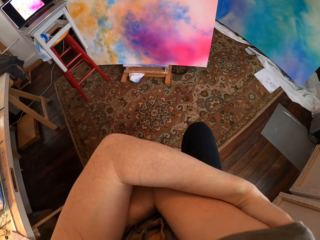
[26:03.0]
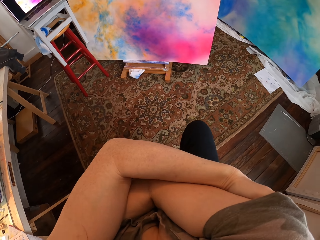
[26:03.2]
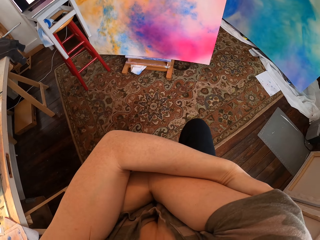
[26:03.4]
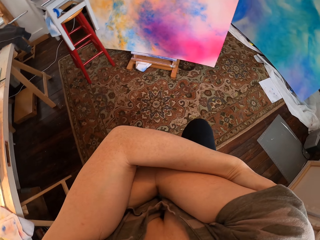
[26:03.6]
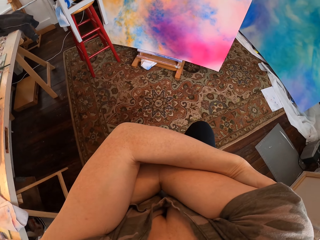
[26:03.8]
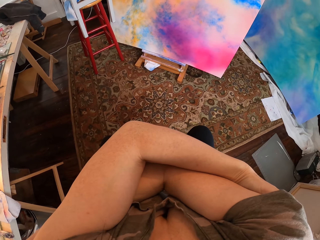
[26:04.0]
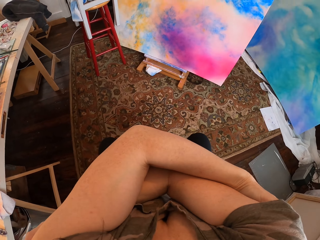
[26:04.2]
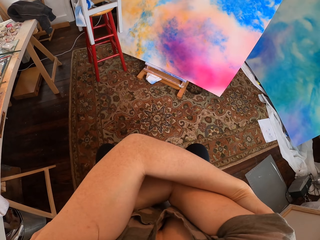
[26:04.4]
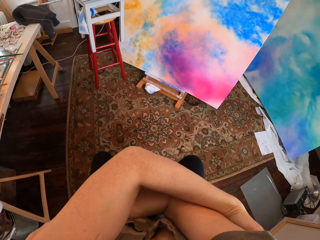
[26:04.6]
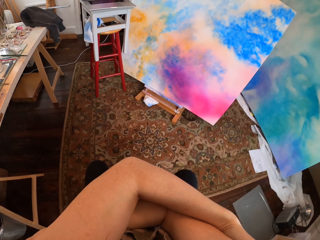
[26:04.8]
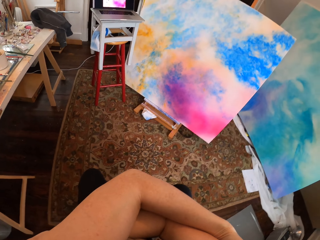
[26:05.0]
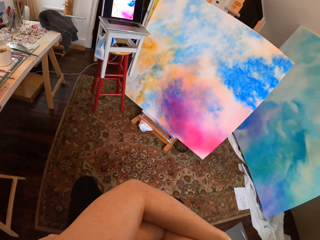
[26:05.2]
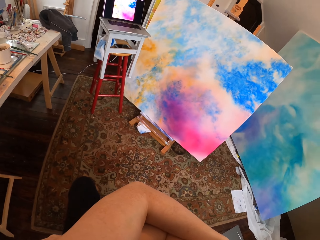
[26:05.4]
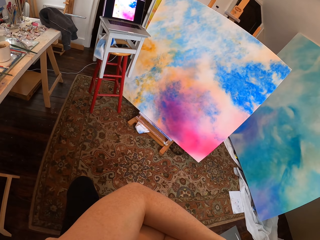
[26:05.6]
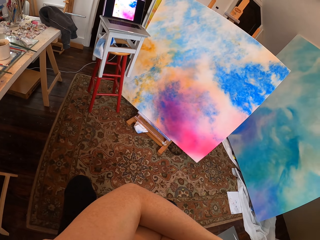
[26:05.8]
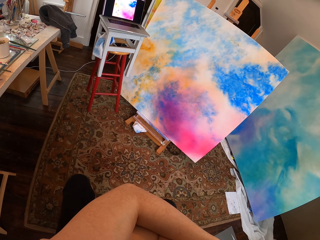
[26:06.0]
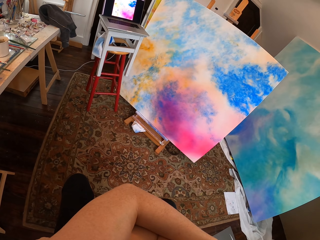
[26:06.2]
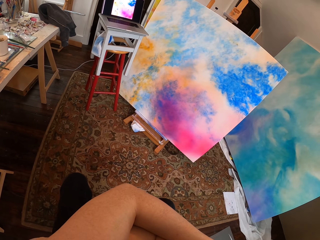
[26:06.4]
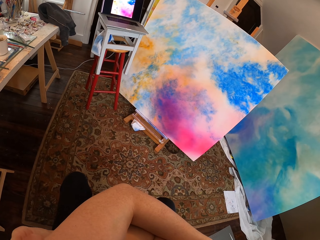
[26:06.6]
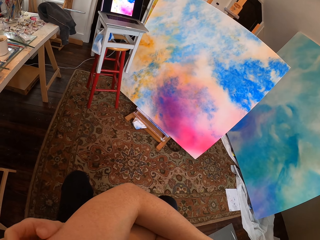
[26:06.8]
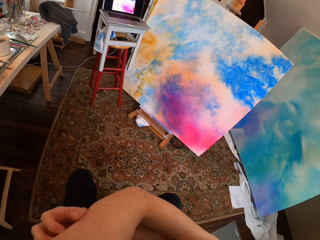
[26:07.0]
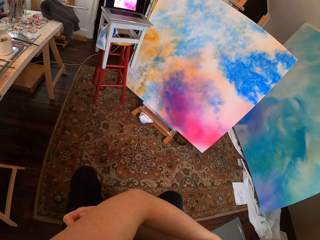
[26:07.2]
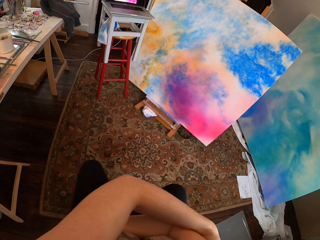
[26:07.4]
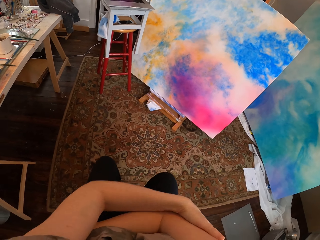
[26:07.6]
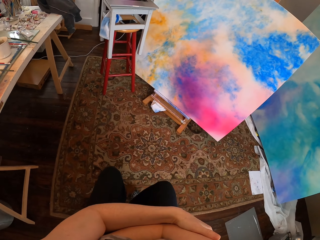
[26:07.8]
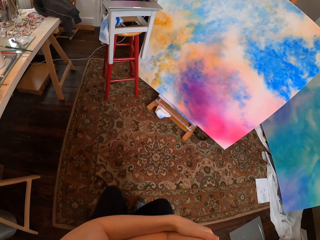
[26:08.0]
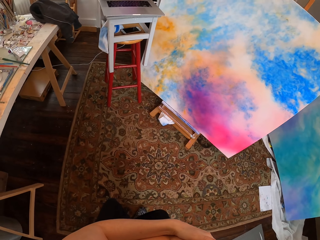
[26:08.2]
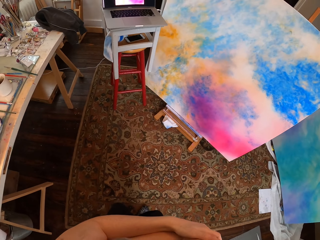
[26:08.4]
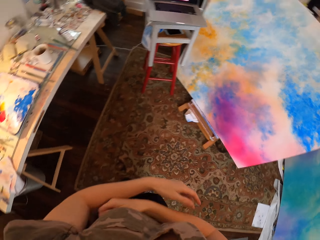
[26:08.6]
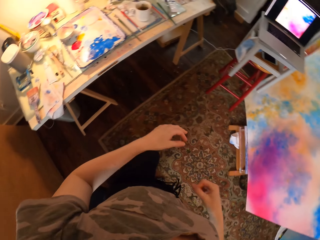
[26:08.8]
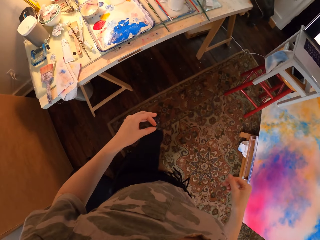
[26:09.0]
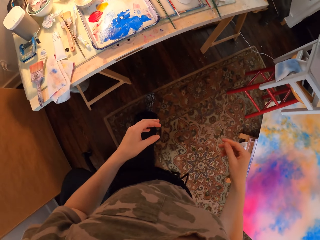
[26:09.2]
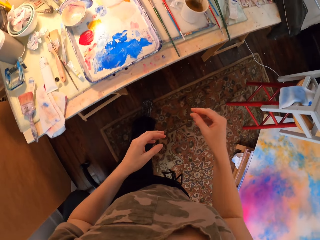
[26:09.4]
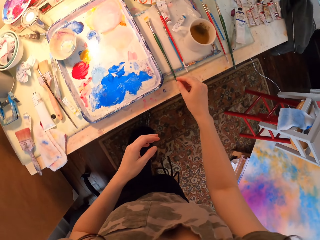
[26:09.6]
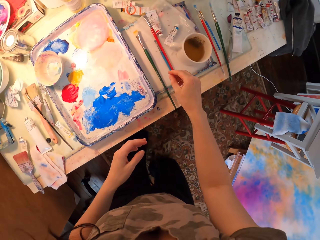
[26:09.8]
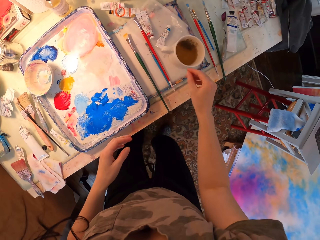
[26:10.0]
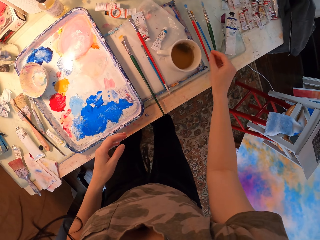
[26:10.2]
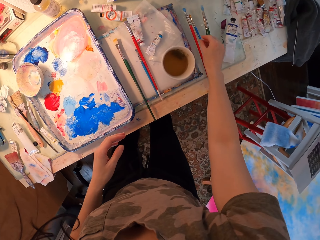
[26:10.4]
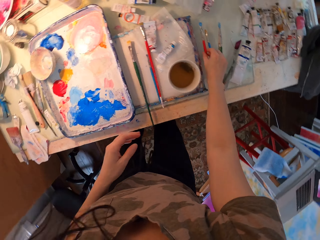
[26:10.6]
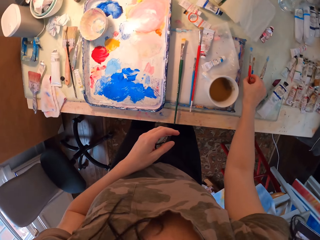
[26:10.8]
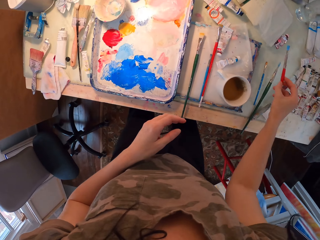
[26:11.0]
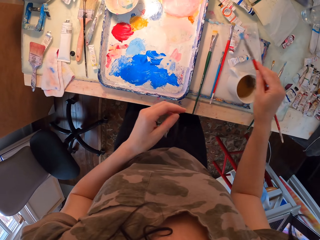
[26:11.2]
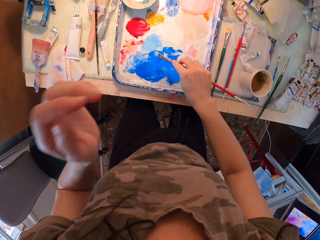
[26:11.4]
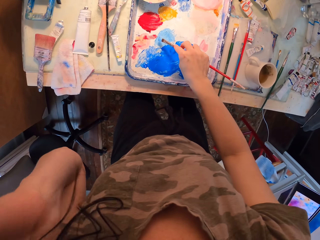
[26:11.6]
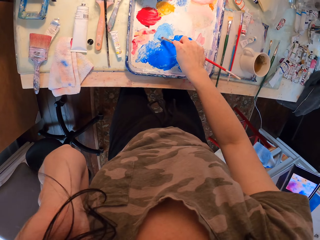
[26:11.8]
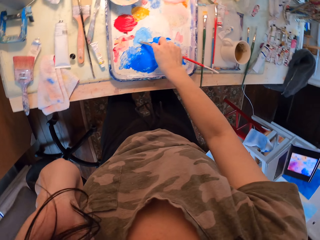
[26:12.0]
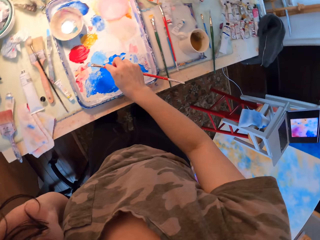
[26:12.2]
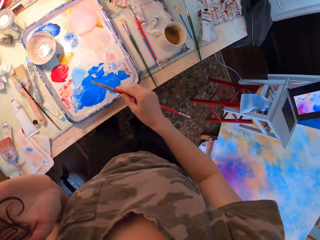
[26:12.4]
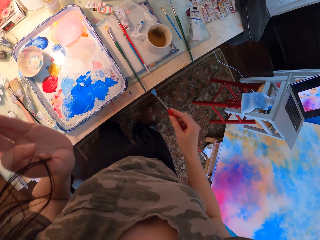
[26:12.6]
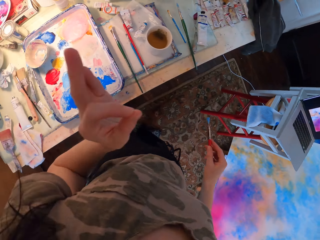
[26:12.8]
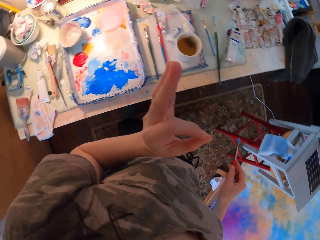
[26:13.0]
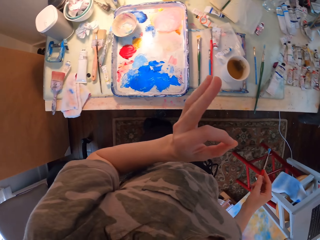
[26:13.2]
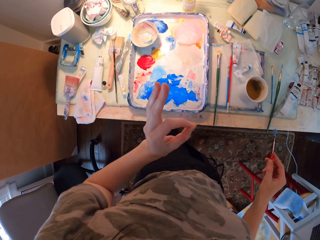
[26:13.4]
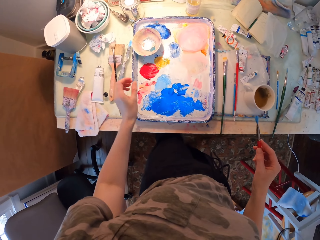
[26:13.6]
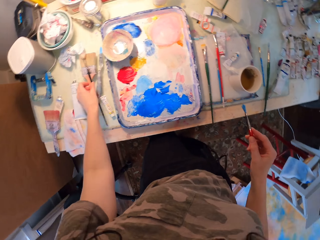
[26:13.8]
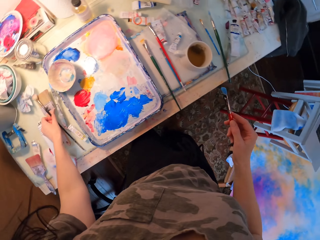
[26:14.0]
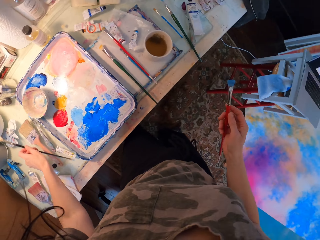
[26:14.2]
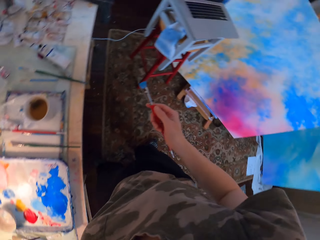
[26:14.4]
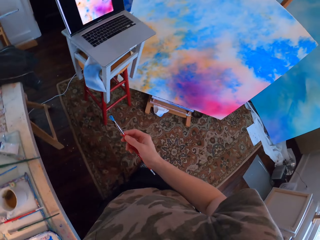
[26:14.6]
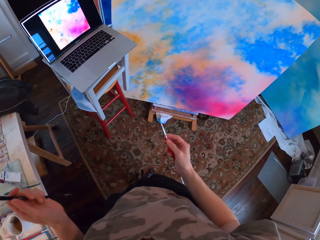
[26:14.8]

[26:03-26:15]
The camera wearer stands up. She picks up a paint brush. She moves her hand up. She adds paint on the brush. She dips the brush in ink. She picks up a paint brush again.

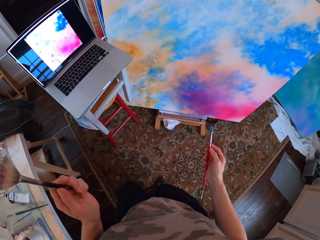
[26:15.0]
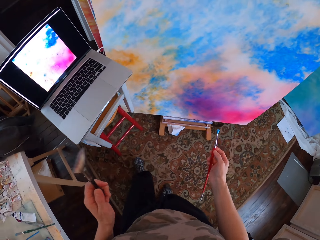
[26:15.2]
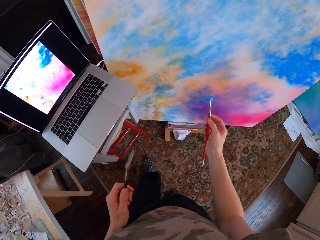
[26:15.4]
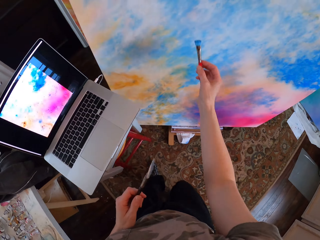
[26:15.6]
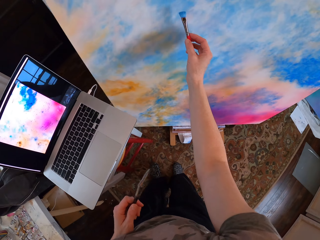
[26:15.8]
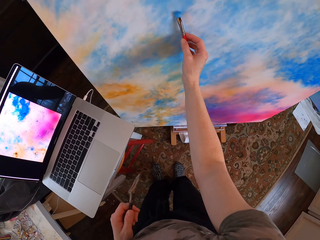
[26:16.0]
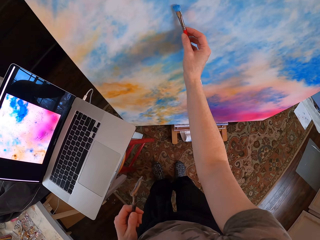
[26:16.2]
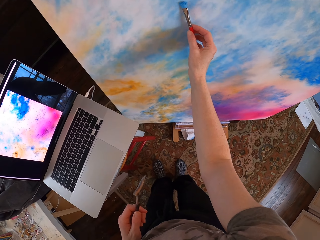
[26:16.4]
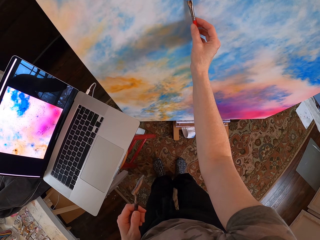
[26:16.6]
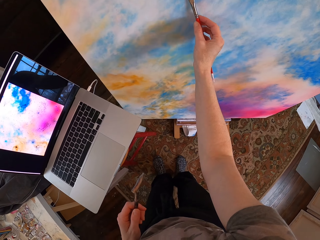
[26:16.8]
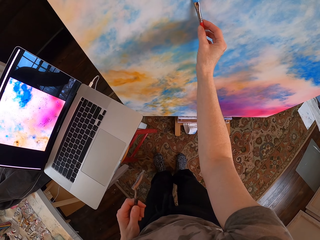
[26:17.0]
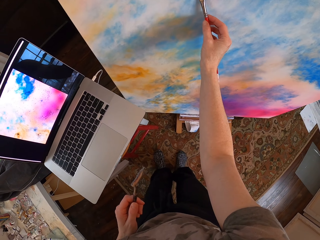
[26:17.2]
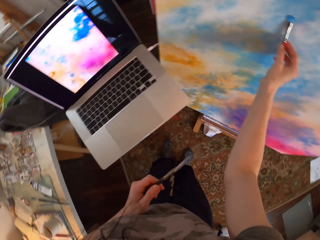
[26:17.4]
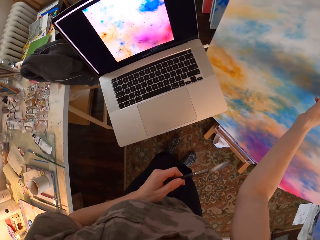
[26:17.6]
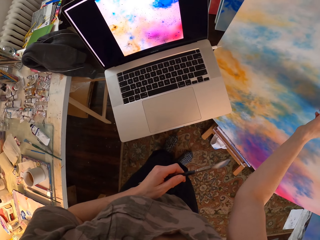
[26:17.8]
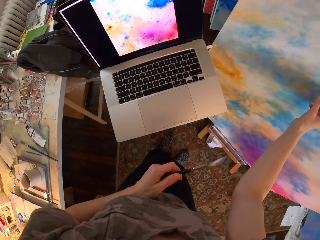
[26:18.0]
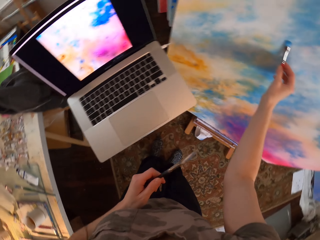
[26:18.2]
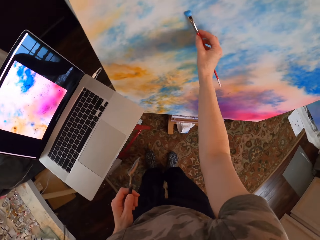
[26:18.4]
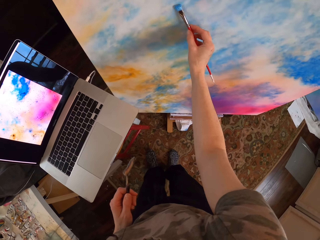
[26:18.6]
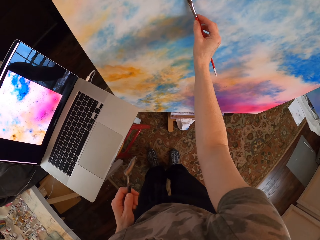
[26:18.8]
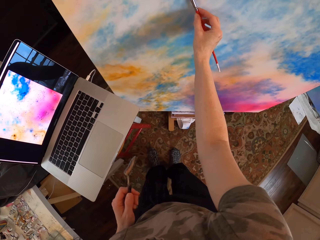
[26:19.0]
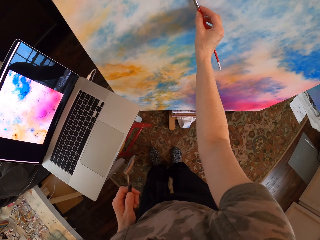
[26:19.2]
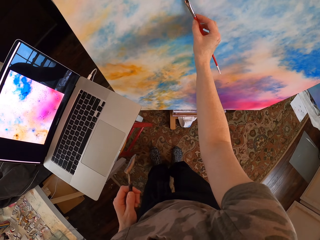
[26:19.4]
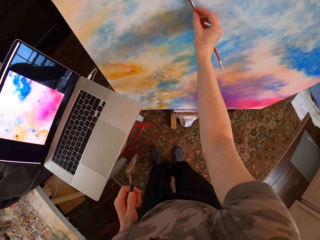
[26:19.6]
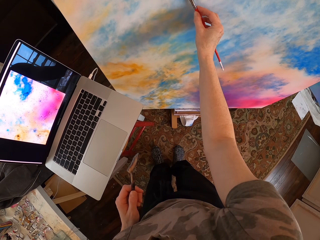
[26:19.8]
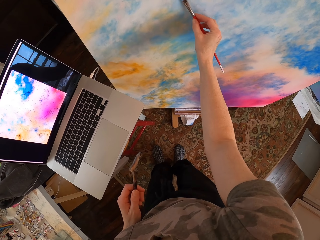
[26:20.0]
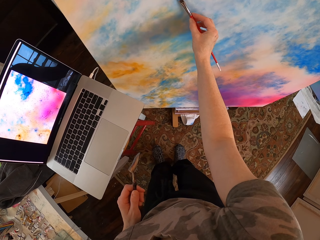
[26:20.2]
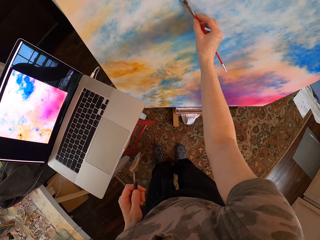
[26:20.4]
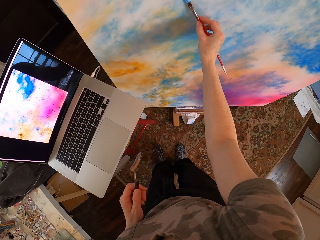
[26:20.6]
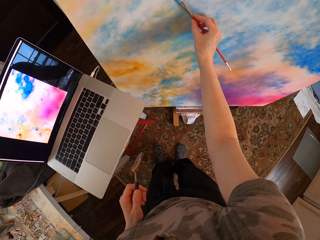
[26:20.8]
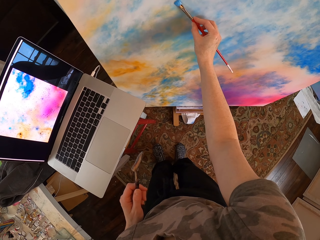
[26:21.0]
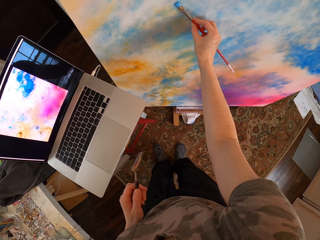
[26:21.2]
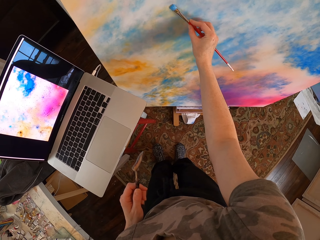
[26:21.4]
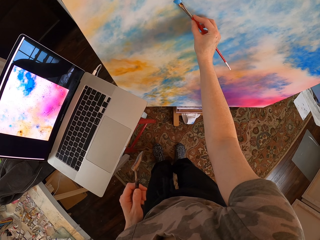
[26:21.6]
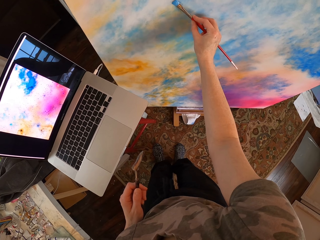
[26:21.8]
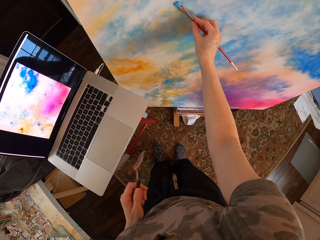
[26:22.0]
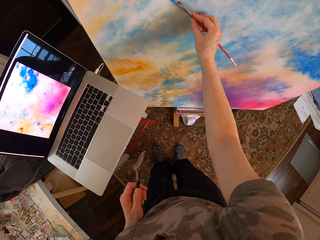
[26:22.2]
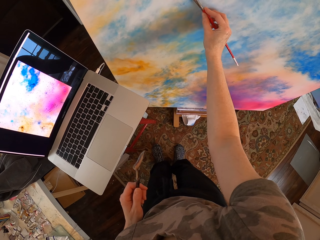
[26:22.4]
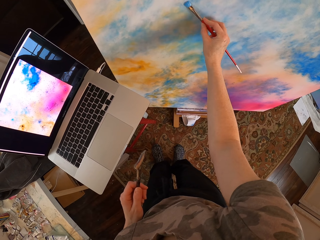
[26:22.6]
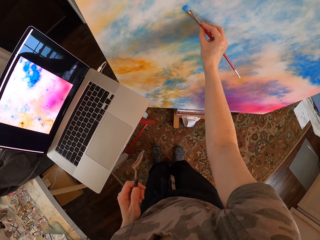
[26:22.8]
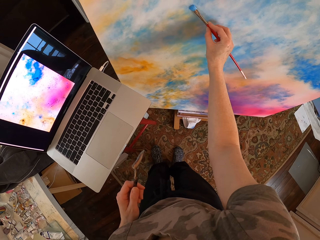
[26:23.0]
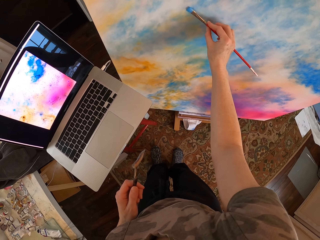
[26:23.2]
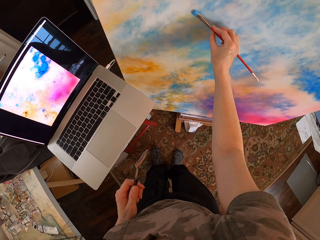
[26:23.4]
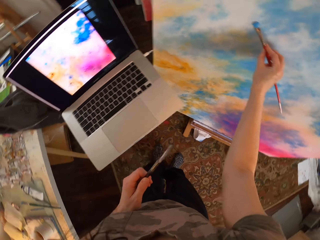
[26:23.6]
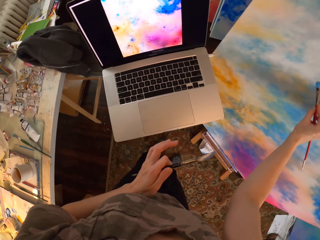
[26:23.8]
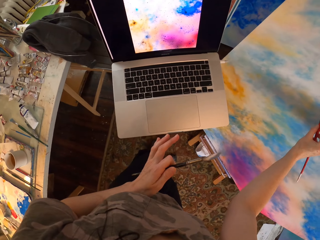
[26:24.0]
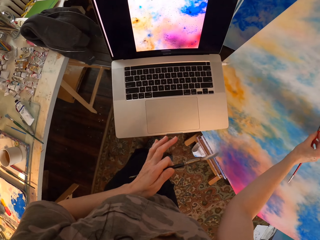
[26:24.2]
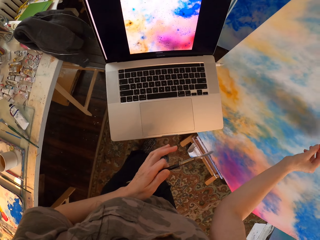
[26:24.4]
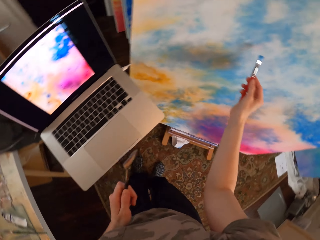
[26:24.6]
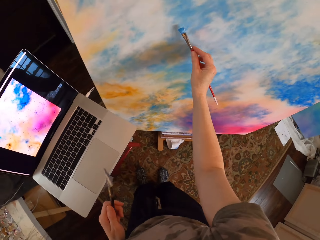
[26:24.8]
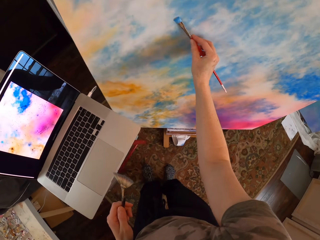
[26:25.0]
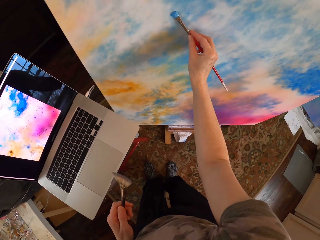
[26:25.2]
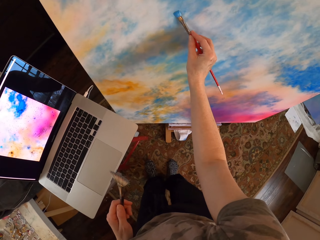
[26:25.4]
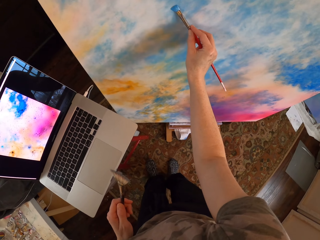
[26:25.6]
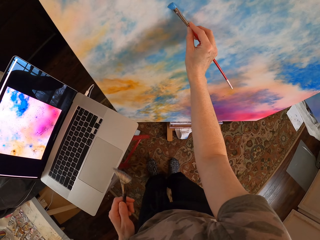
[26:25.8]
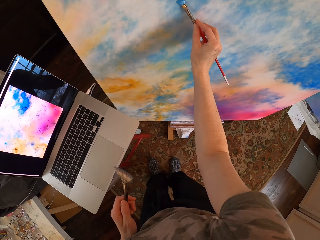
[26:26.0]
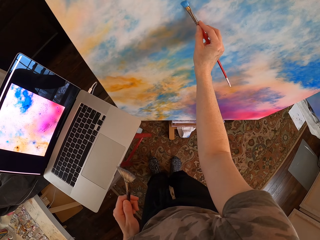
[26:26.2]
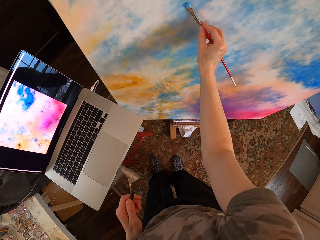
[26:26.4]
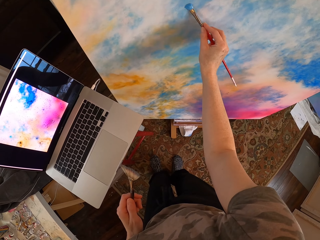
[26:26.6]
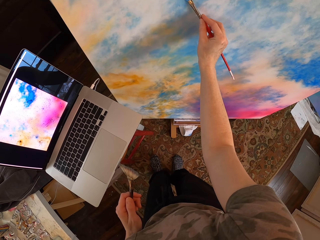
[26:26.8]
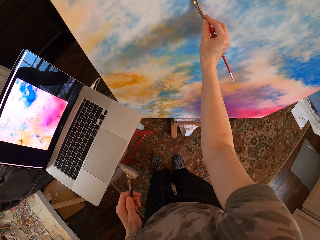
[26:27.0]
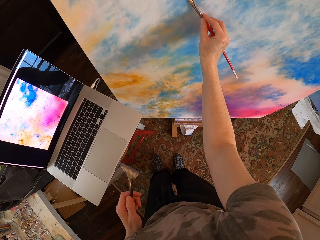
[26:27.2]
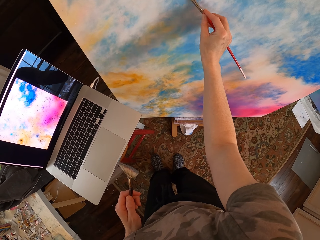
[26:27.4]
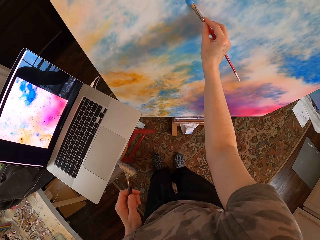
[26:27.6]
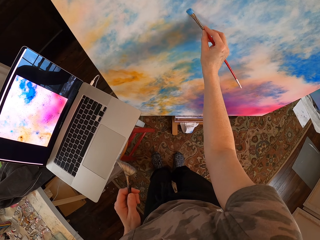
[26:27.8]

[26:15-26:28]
The camera wearer turns around. They paint the canvas. They look at the laptop. They paint. They look at the laptop. They paint.
